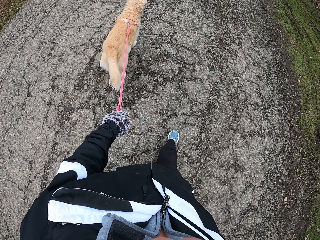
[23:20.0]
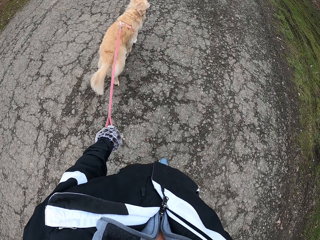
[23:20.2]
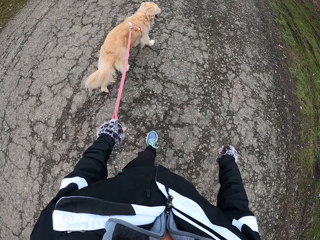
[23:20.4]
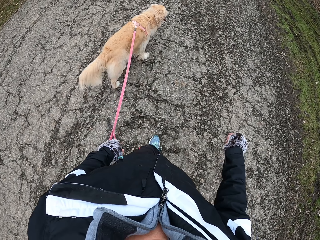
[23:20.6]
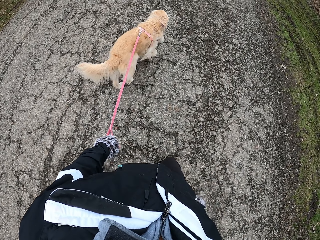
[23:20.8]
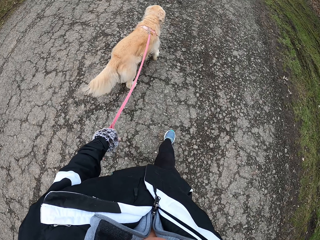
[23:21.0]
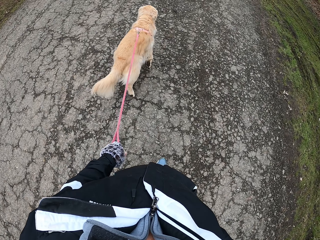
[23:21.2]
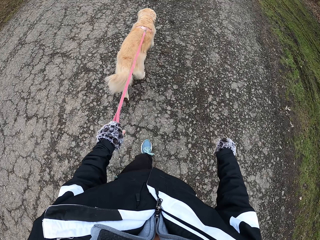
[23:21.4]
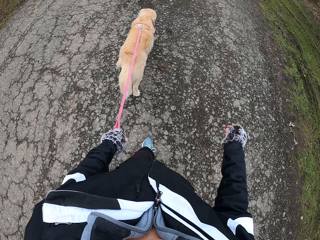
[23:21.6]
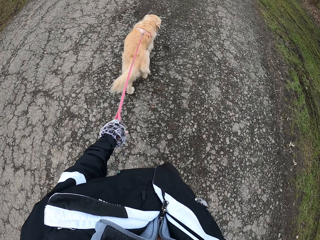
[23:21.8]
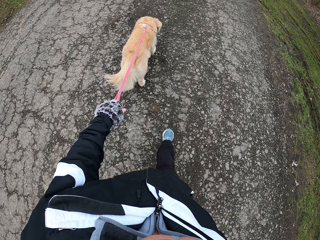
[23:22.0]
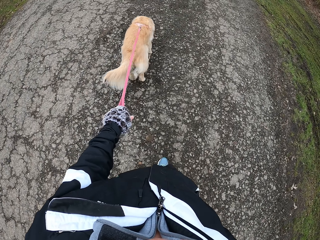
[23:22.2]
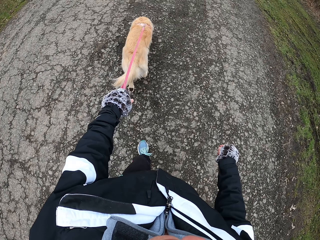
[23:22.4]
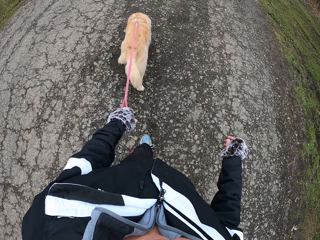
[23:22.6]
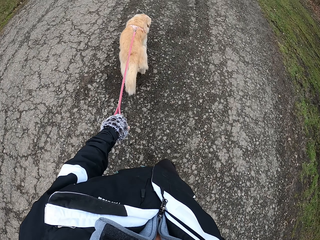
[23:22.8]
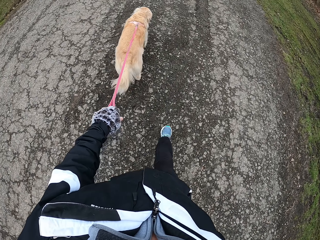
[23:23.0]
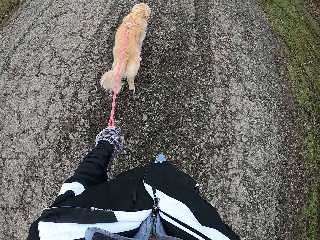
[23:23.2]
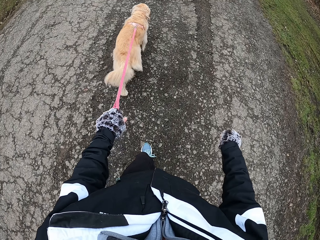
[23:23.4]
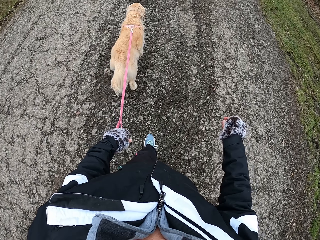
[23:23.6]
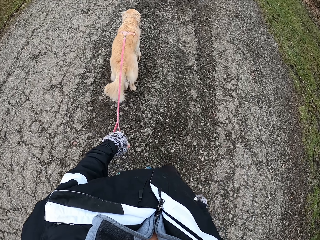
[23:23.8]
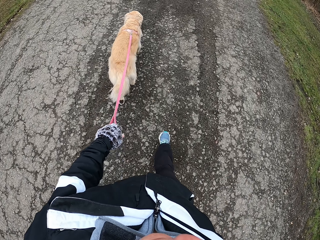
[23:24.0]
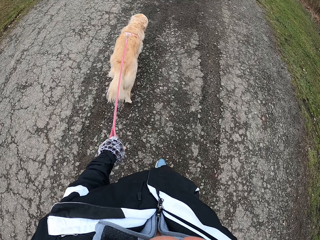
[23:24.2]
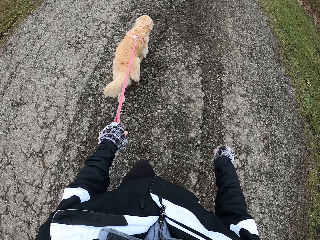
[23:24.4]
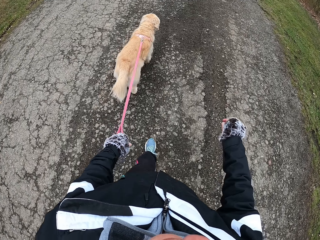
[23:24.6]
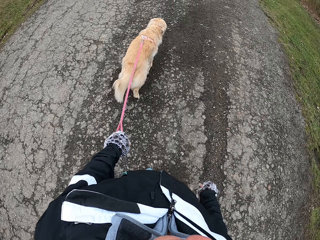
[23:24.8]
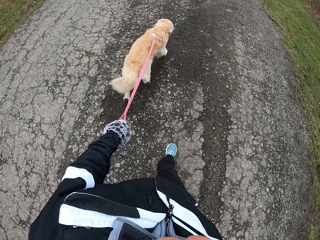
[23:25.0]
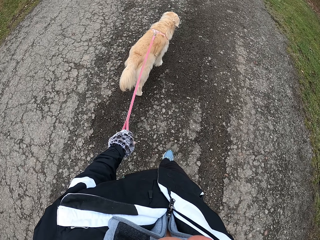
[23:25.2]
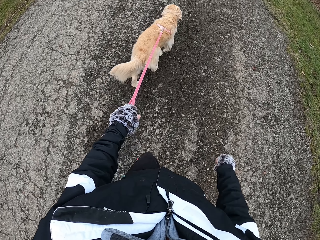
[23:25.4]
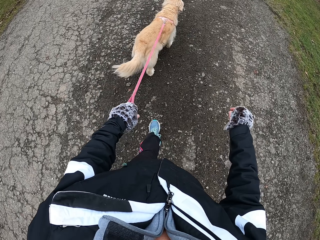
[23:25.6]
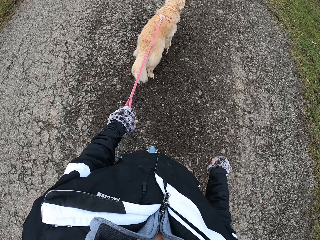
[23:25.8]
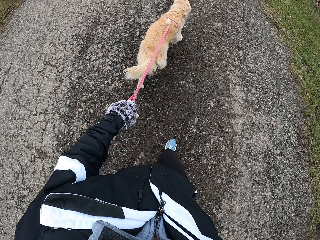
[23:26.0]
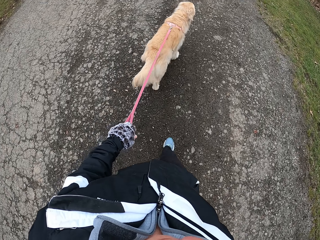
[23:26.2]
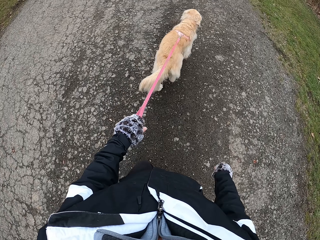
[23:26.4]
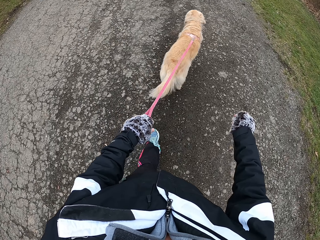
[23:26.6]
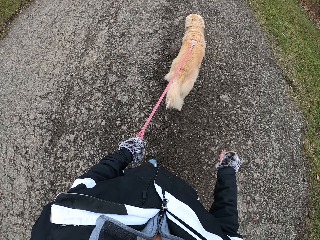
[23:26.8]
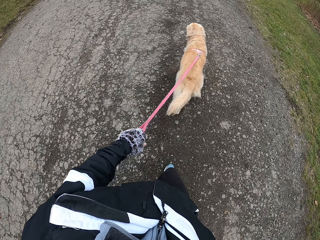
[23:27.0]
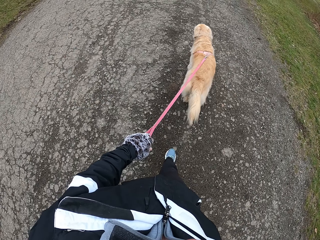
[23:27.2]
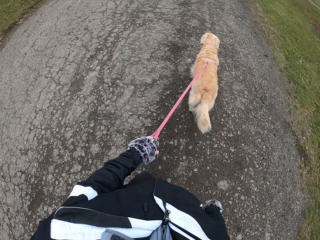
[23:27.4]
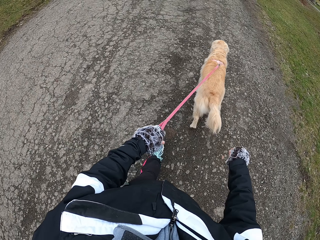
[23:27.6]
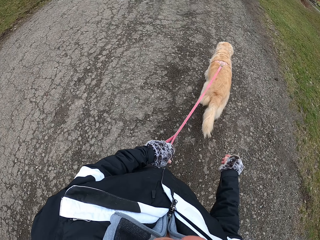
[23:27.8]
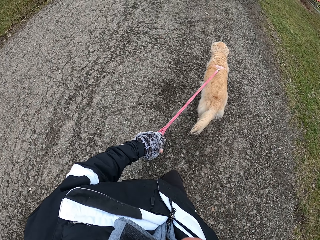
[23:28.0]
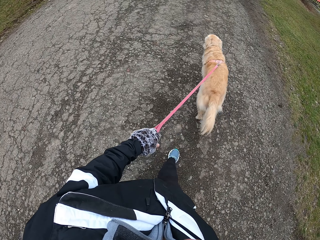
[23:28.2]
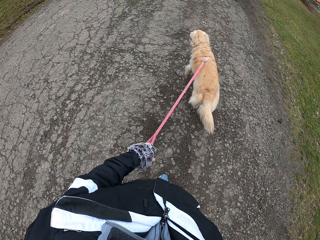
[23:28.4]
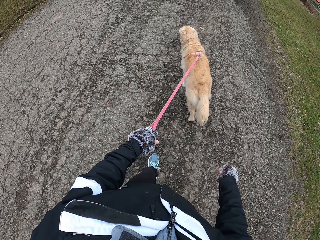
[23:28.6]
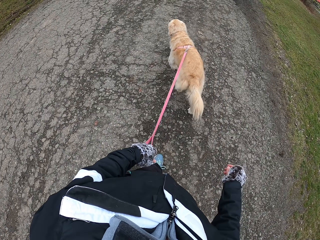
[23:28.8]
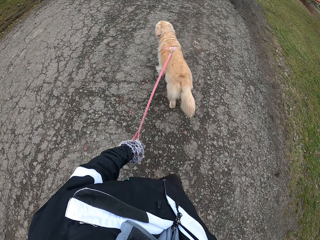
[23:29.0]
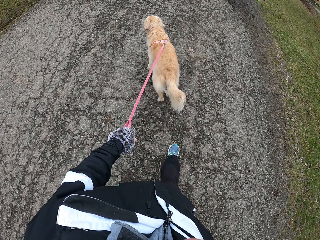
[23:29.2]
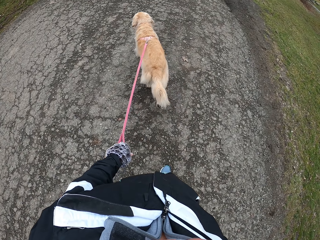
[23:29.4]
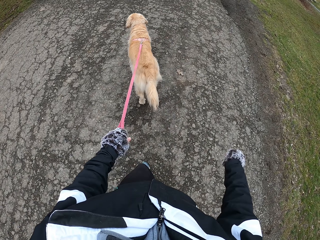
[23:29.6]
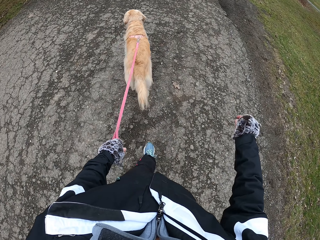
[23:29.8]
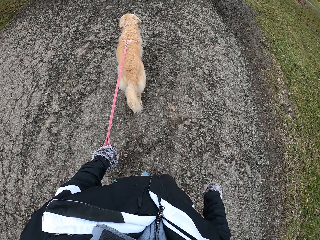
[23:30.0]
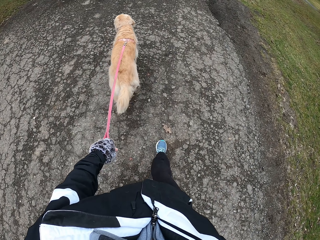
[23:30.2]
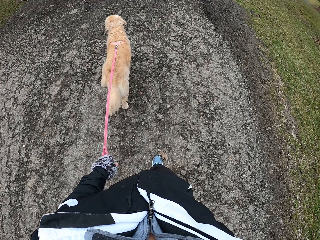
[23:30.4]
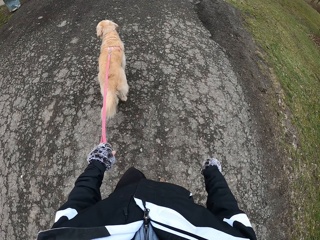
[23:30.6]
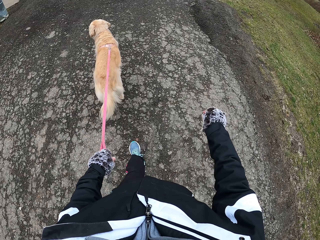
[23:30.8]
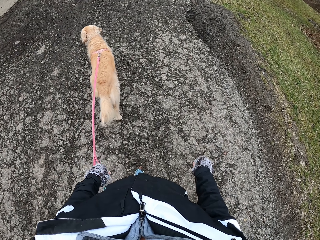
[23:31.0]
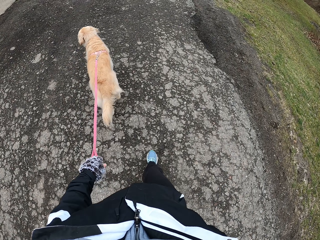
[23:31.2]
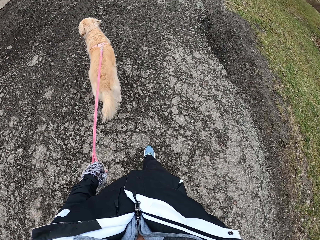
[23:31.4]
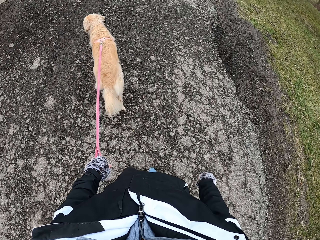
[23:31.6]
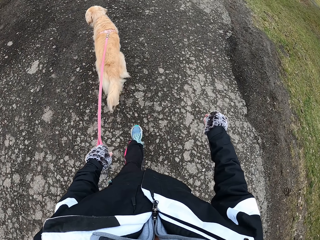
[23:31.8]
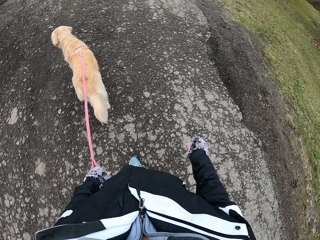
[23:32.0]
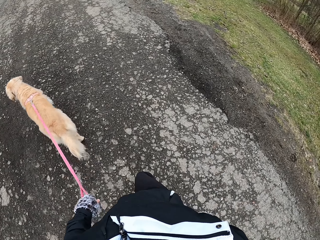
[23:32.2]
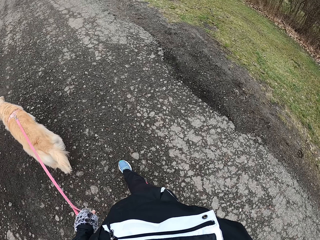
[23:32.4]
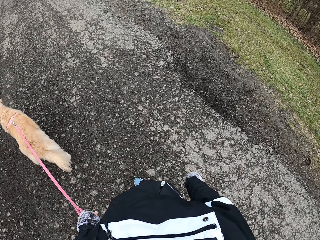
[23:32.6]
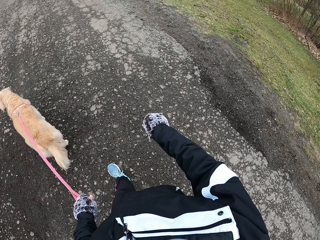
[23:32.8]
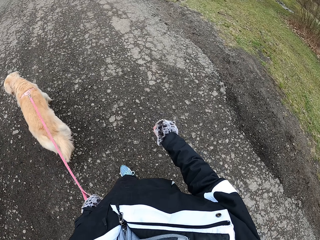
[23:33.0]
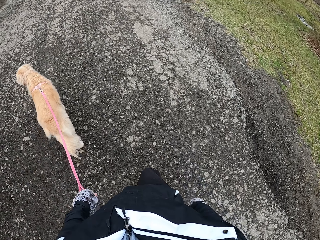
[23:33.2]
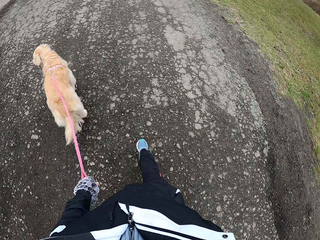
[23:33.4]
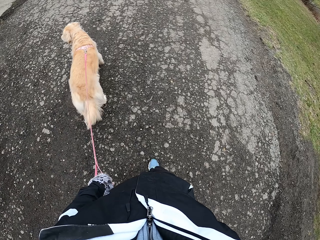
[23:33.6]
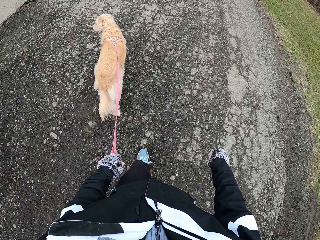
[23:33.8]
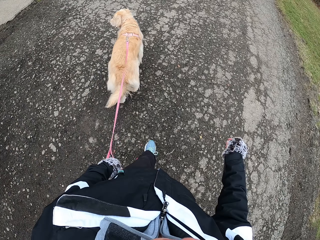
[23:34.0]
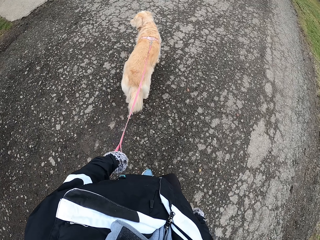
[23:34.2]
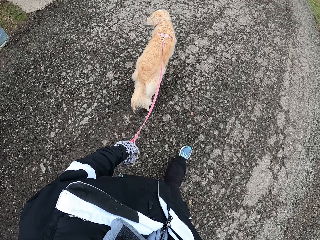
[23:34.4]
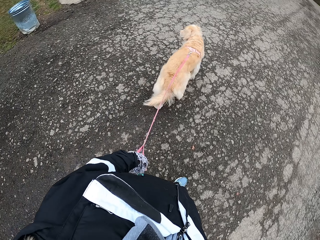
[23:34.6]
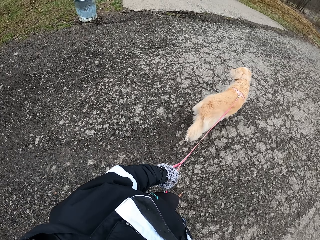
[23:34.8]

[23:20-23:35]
The camera wearer walks ahead. They swing the right hand. They hold the dog strap with the left hand. They walk ahead. They swing the right hand.

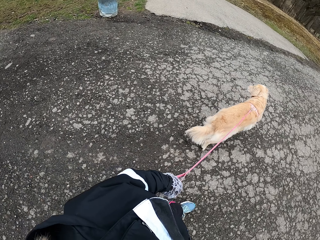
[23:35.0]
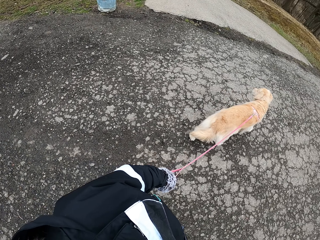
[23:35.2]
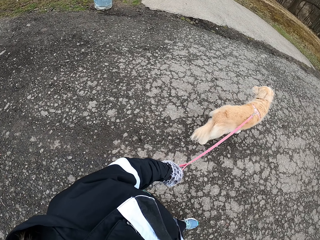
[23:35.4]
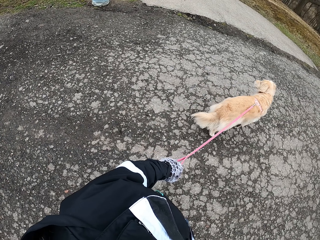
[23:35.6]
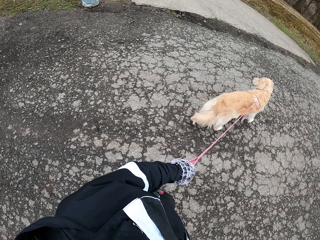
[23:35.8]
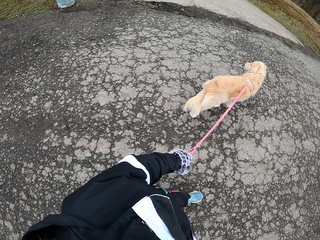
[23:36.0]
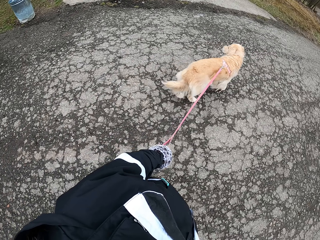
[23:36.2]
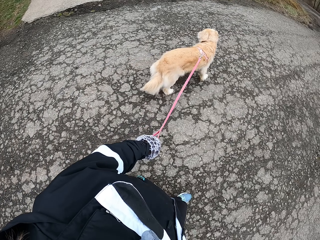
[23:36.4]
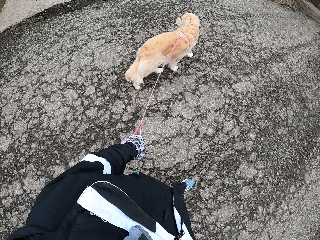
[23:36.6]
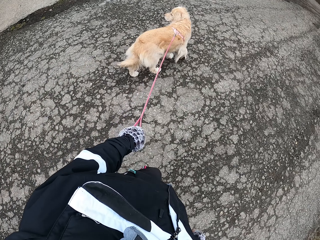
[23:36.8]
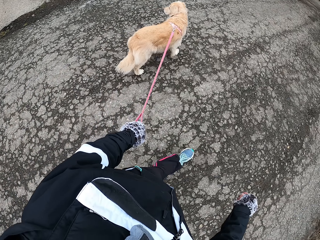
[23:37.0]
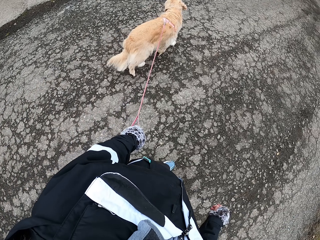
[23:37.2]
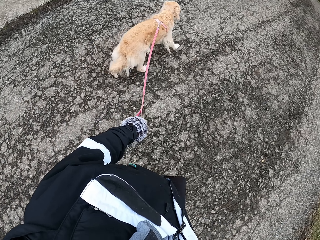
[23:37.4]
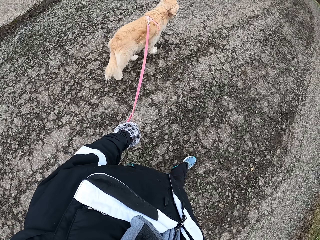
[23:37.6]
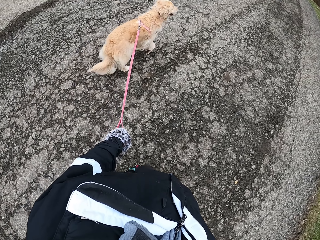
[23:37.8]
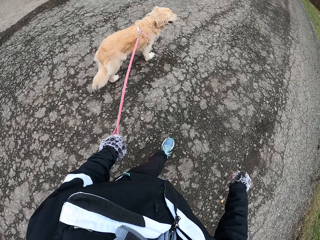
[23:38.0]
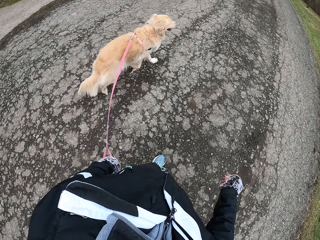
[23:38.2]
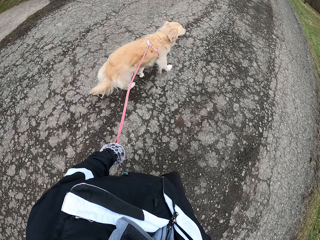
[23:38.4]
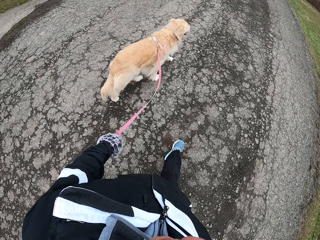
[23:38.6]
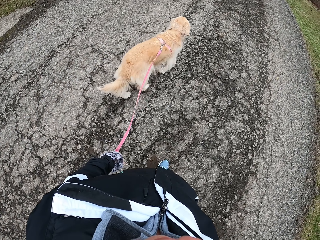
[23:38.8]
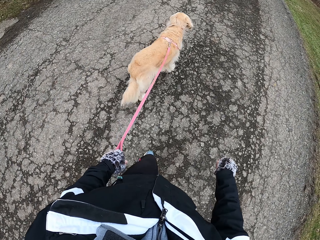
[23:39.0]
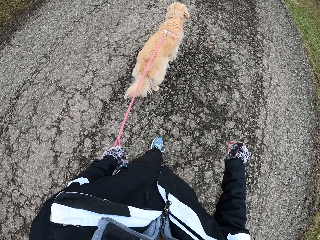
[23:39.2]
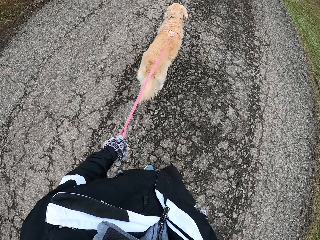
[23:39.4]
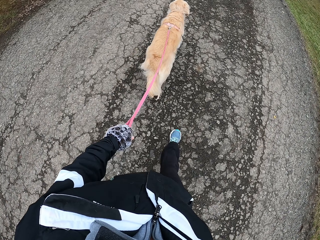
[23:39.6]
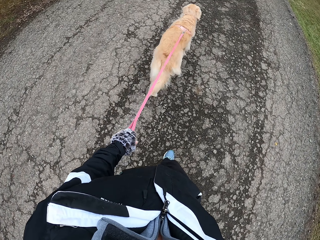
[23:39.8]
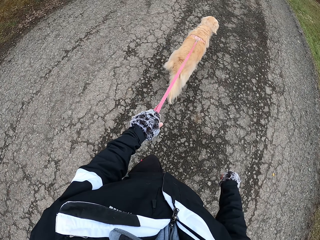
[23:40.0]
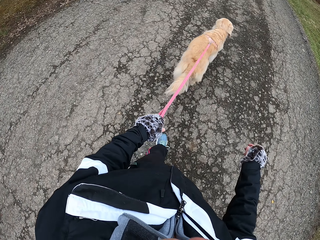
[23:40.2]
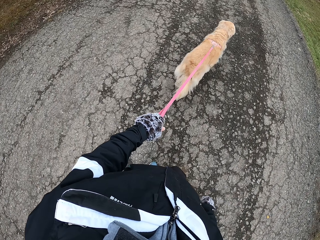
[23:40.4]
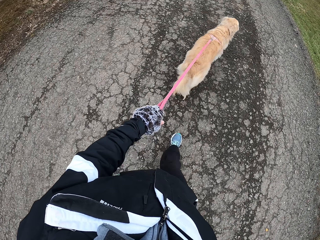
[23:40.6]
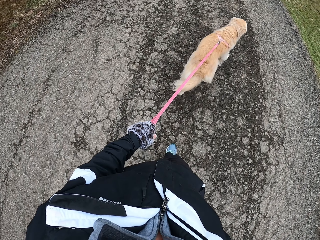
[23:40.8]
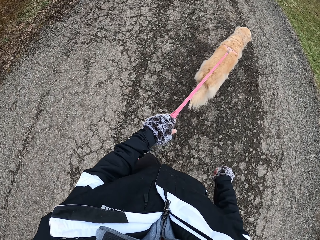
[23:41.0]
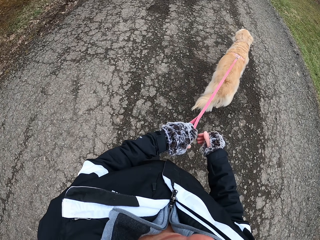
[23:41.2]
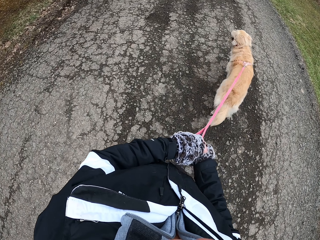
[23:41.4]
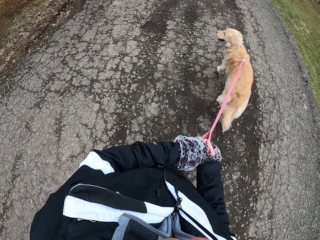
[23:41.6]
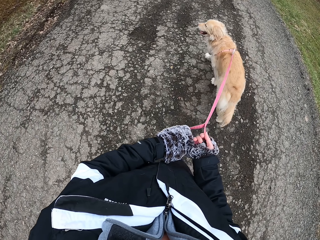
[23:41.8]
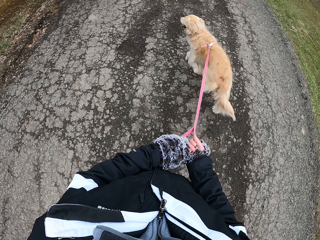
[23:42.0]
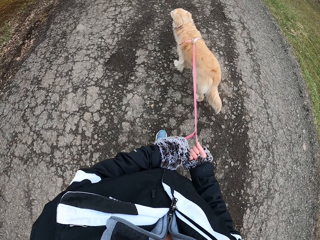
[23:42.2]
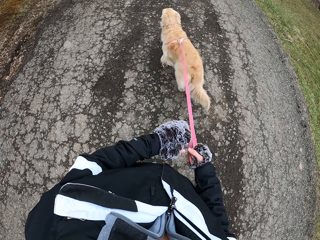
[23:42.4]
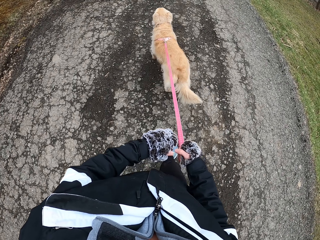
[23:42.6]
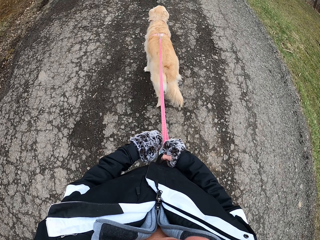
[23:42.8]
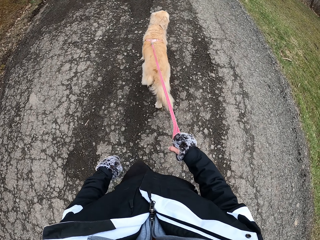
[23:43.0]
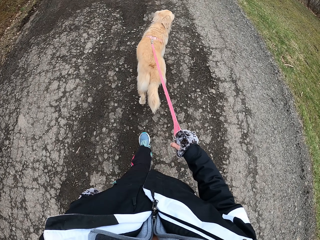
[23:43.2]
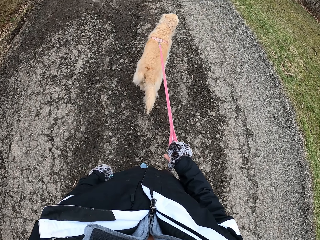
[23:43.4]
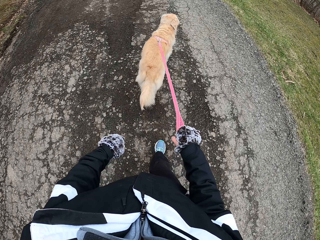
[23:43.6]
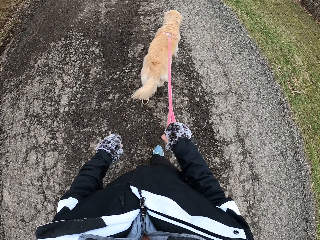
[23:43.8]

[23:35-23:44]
The camera wearer looks around. They hold the dog strap with the left hand. They hold the dog strap with the right hand.
